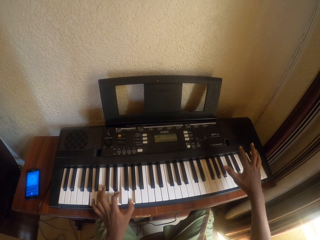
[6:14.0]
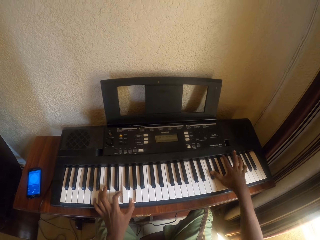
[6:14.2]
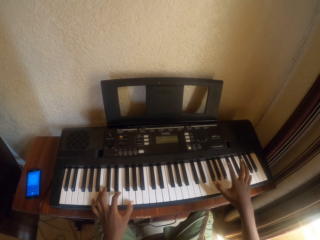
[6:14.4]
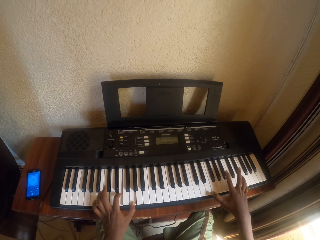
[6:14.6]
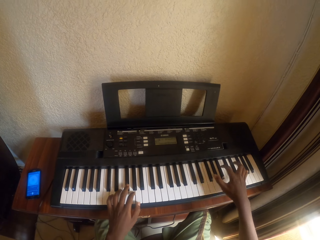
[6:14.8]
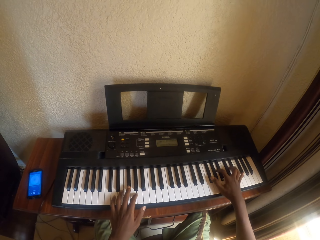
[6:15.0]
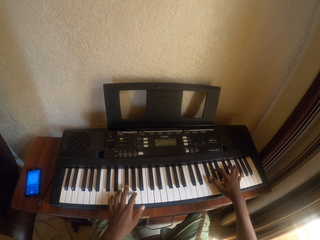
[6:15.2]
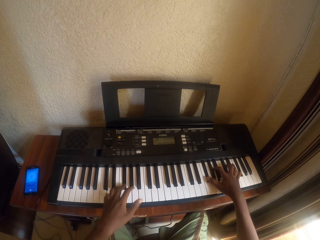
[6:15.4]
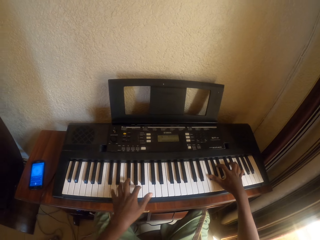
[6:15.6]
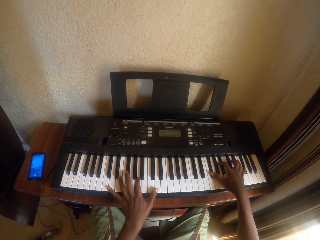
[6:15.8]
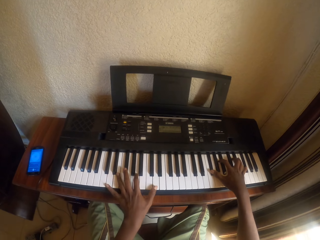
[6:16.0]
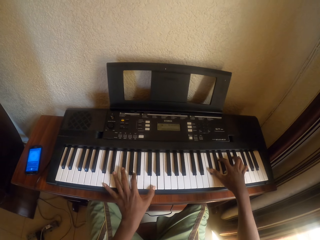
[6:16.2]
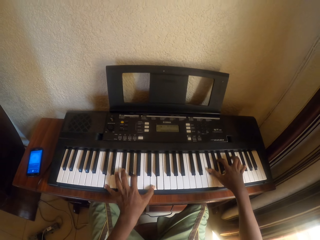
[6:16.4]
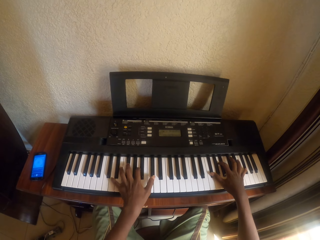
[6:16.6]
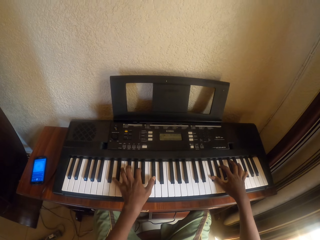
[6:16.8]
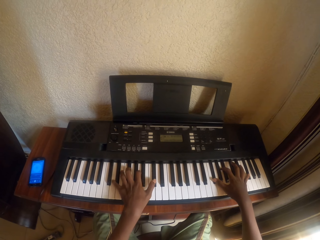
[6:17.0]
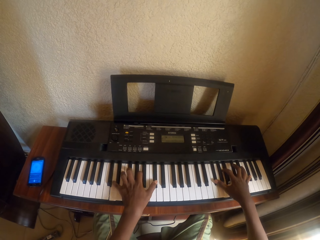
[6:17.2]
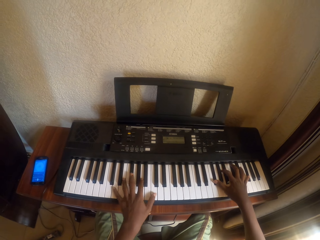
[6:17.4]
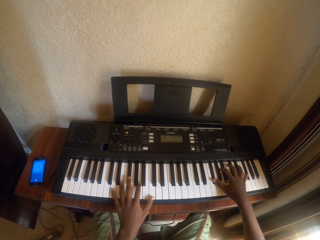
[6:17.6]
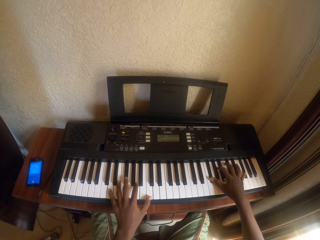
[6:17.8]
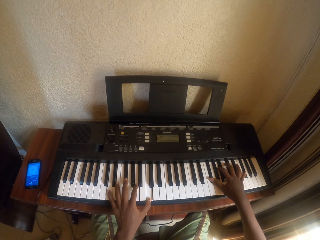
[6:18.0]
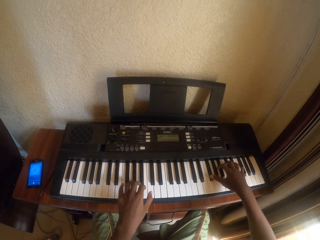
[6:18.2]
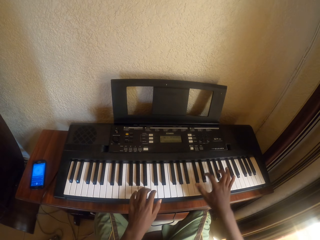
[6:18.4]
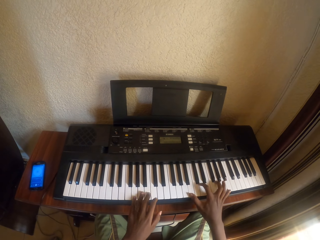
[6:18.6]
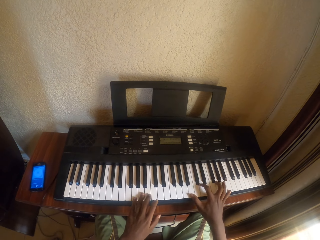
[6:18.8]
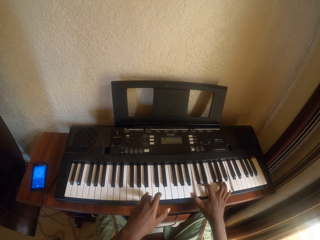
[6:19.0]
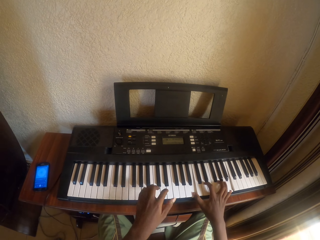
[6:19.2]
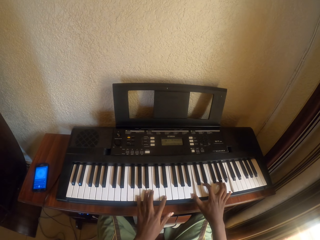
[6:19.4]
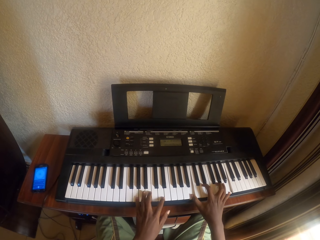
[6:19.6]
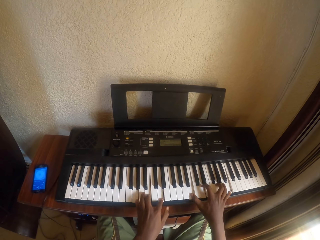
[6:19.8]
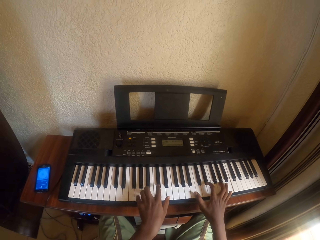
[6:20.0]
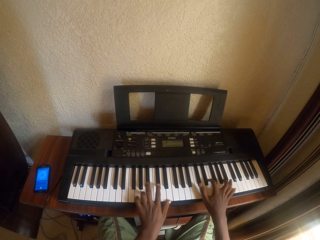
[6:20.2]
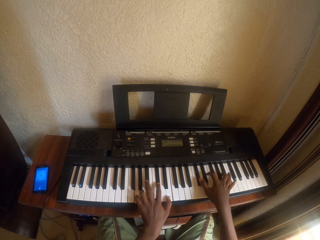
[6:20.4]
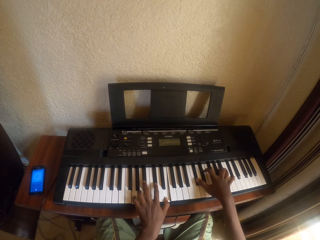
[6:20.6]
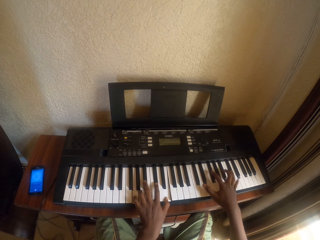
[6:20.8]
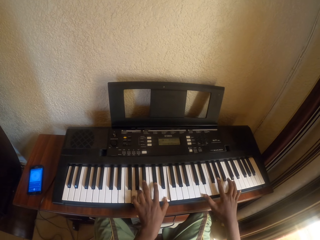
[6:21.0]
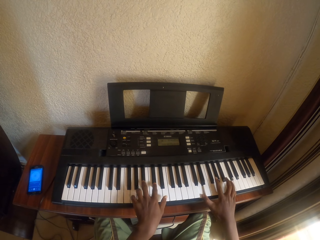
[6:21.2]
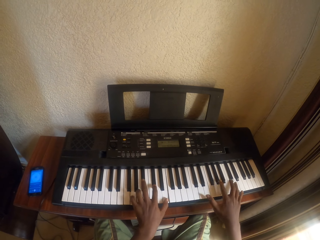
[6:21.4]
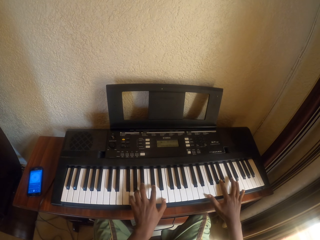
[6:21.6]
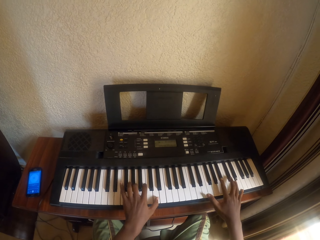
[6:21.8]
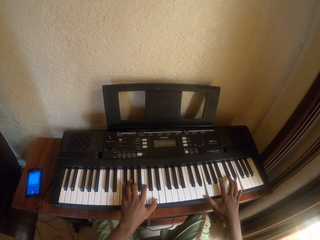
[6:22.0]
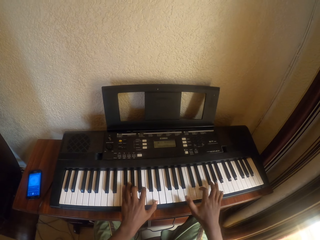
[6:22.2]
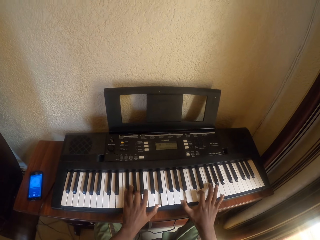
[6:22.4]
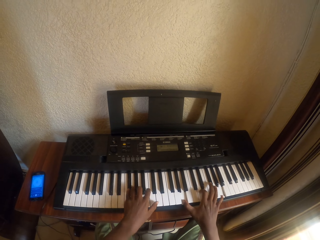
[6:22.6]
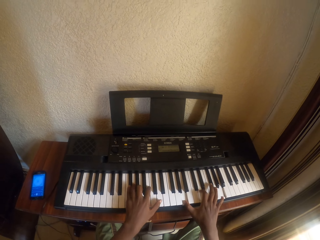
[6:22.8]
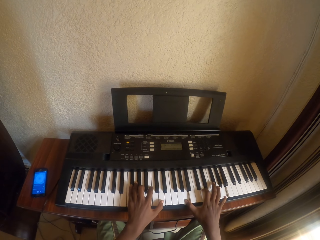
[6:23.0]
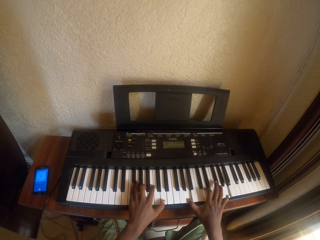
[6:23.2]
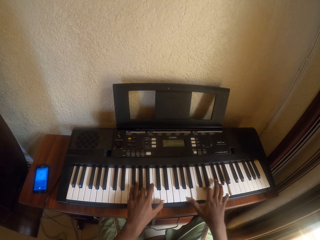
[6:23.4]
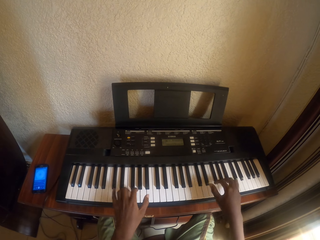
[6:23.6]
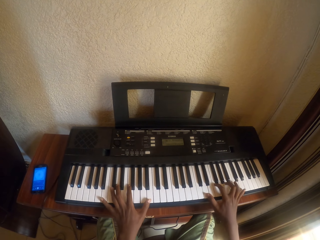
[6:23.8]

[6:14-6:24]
The camera wearer plays piano. They play piano again.

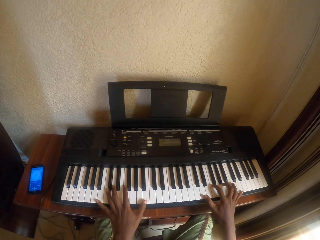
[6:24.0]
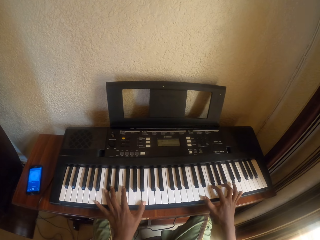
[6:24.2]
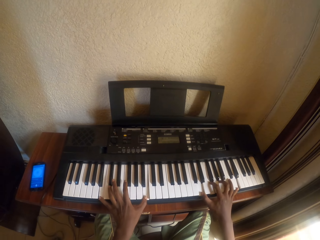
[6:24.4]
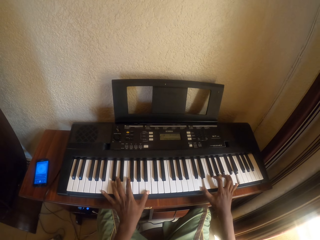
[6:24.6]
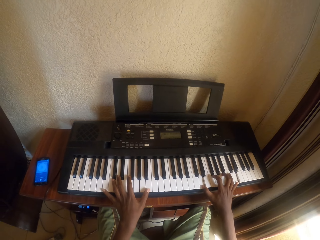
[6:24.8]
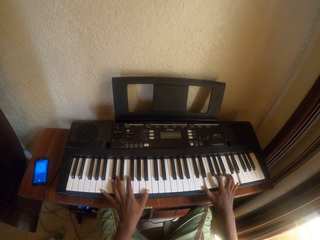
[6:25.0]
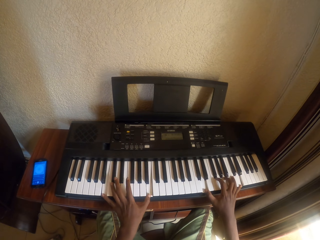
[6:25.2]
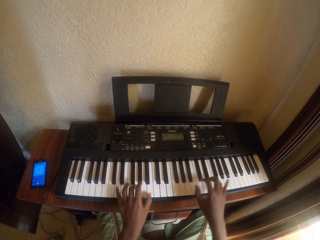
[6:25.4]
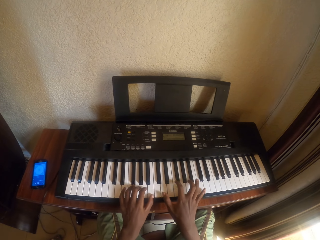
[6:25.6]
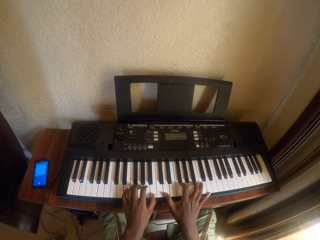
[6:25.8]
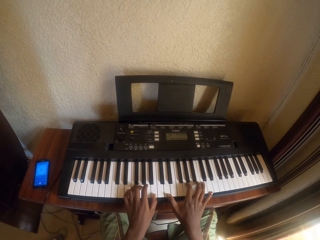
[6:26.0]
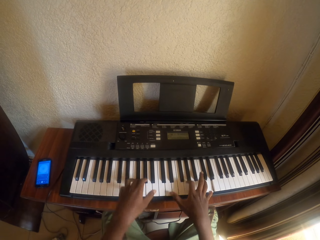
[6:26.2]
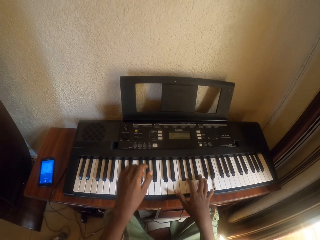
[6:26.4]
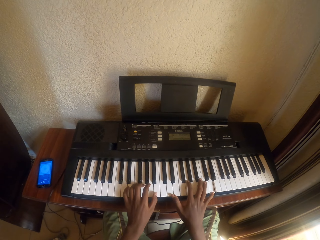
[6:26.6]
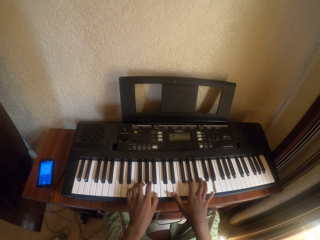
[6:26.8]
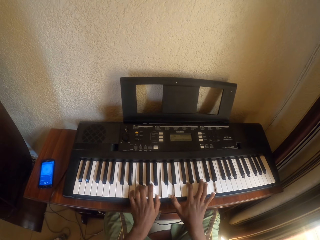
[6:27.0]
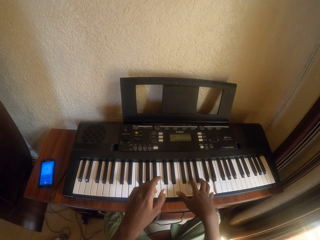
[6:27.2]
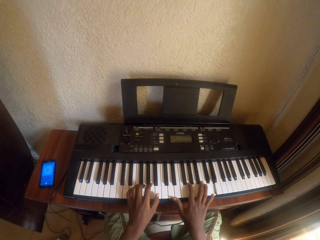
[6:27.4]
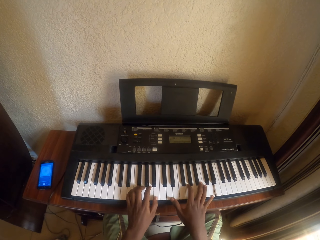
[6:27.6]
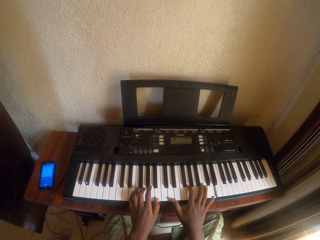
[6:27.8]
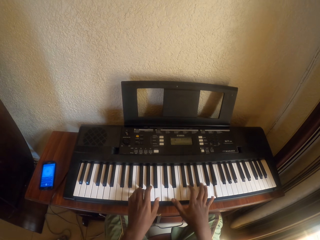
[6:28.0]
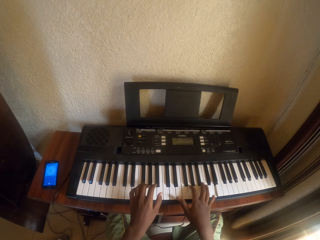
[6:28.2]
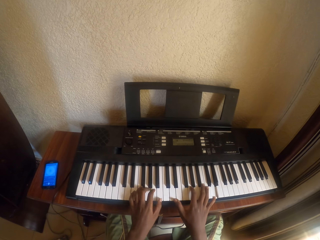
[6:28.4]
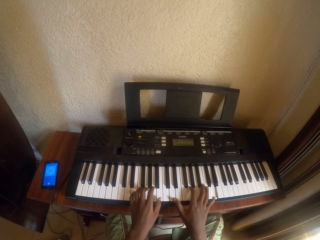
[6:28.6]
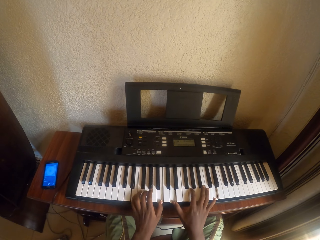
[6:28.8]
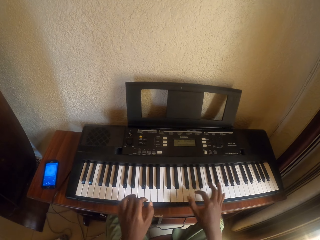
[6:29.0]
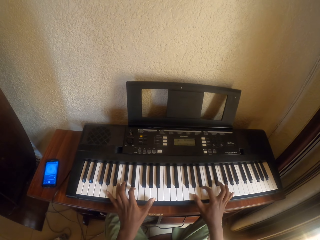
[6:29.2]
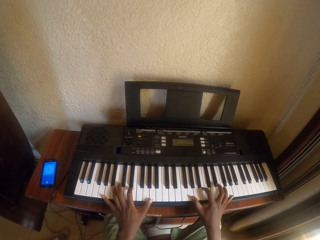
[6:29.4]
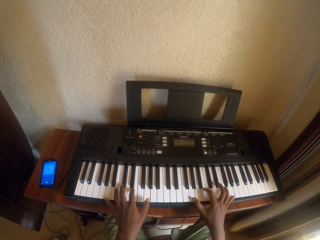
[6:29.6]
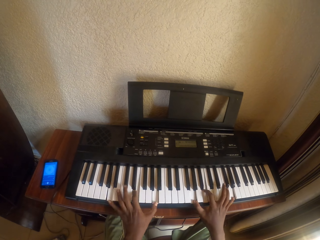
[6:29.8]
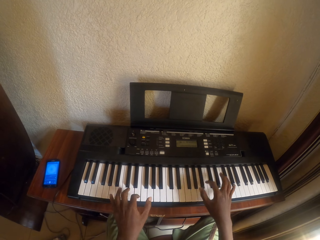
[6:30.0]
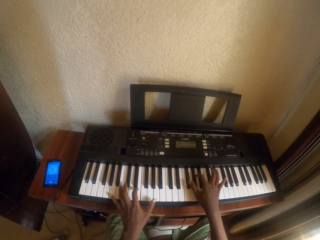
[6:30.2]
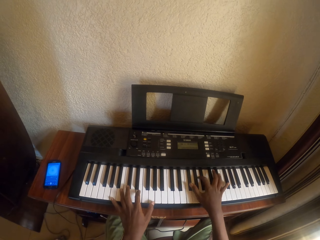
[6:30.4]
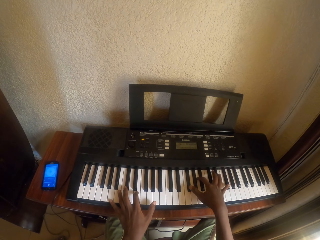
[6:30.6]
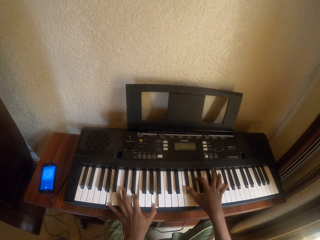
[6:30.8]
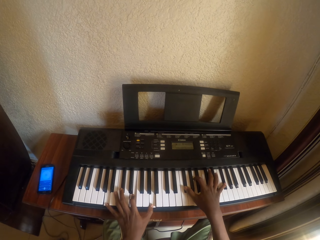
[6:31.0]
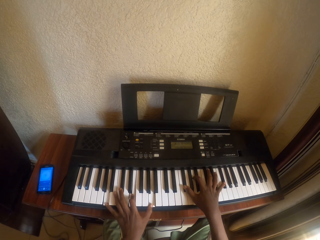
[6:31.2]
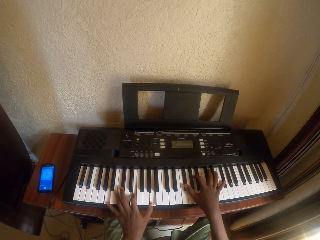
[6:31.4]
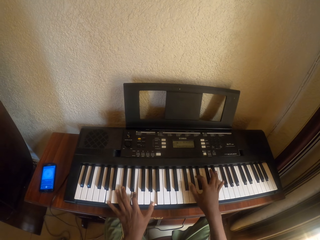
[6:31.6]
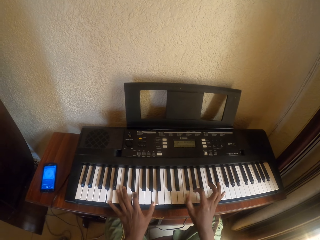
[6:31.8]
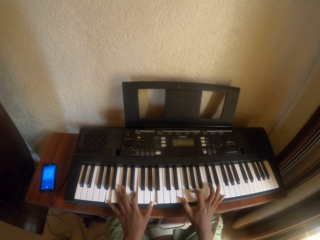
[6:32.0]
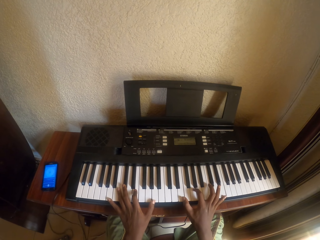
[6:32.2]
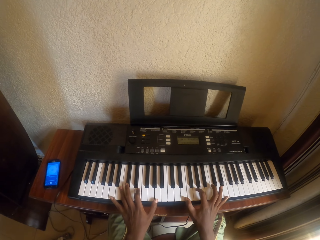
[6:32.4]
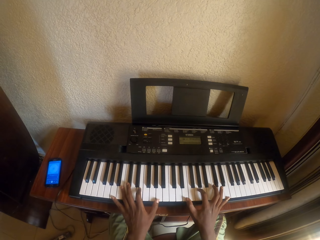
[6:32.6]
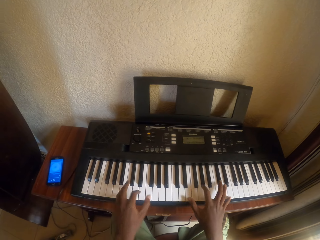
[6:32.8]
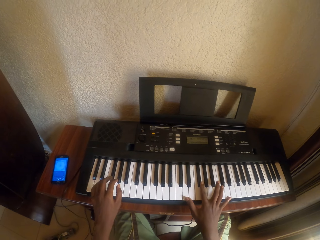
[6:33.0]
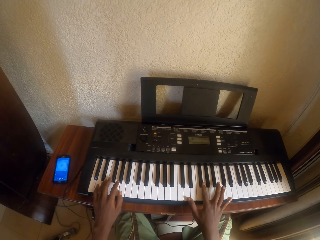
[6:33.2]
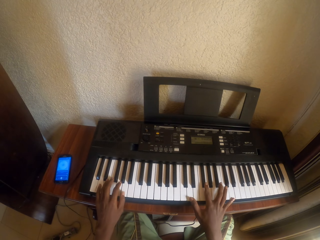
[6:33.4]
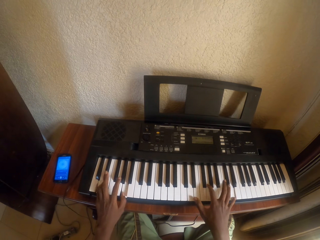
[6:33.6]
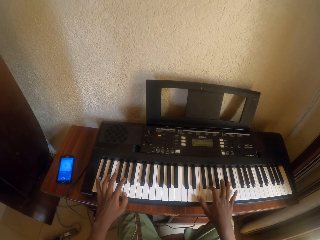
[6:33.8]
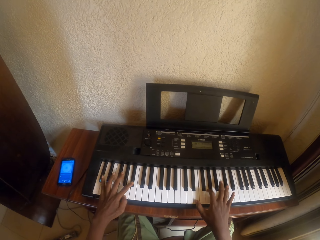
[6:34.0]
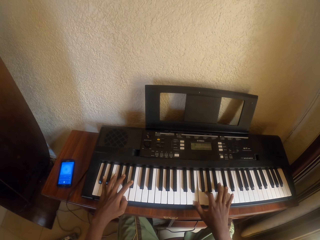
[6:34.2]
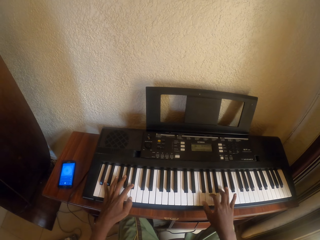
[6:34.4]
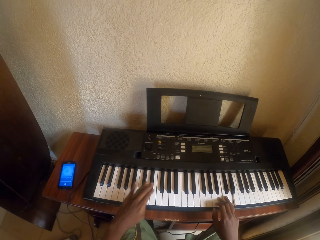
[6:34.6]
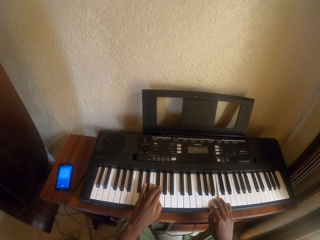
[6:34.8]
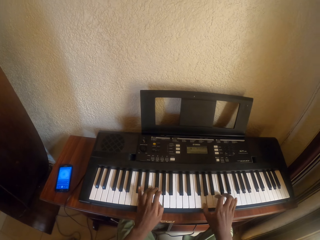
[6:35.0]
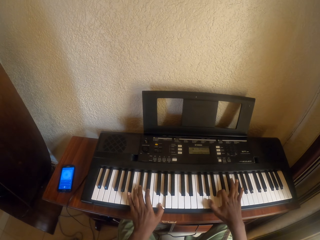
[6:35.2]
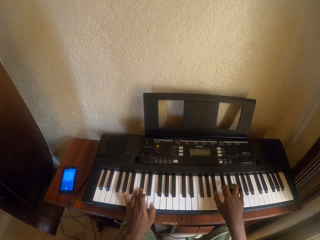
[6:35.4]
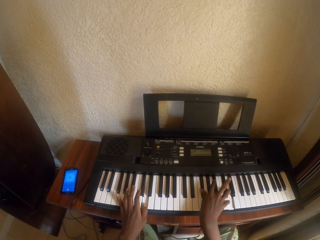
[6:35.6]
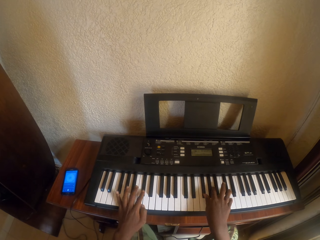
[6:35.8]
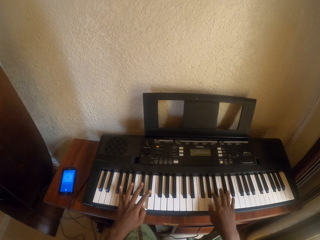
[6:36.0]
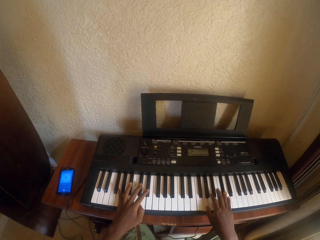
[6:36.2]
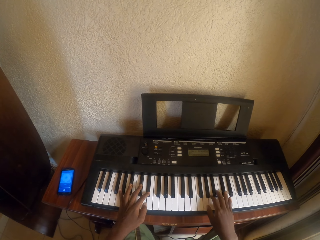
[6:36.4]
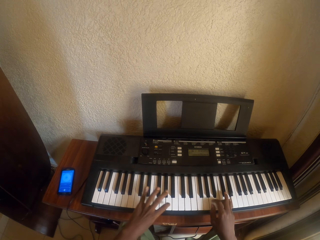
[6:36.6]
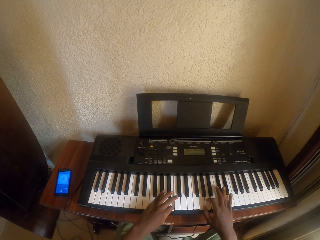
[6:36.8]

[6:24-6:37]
The camera wearer plays the piano. They play the piano repeatedly.
